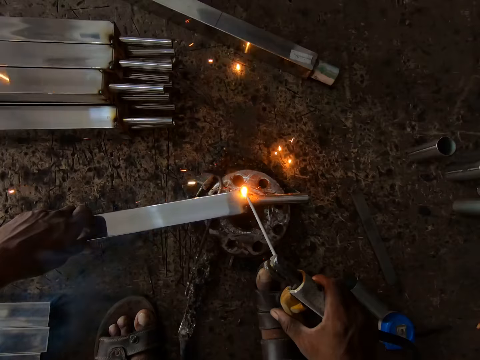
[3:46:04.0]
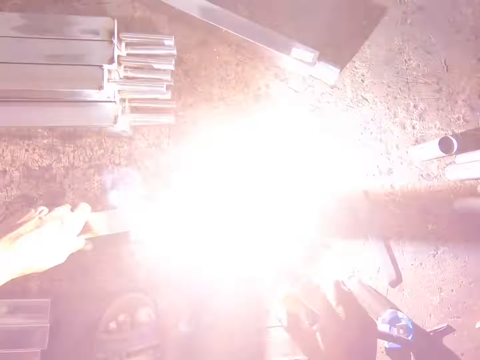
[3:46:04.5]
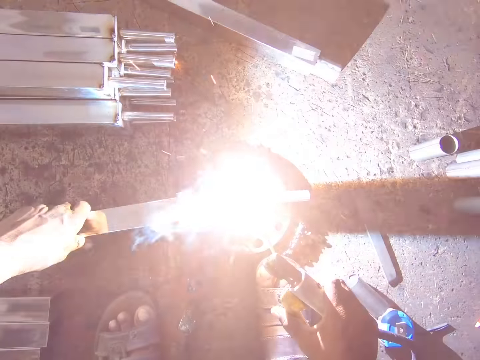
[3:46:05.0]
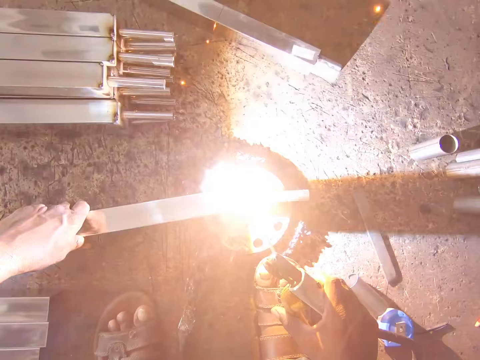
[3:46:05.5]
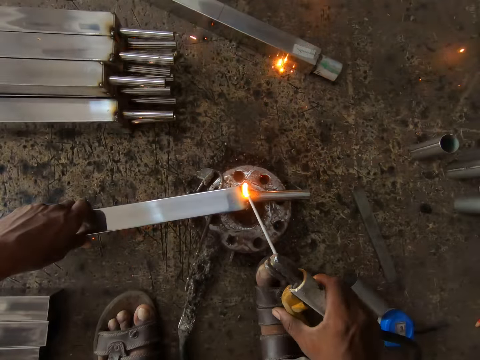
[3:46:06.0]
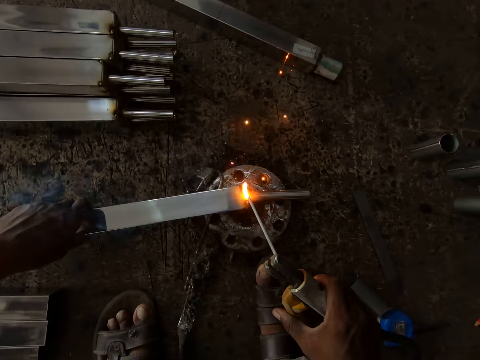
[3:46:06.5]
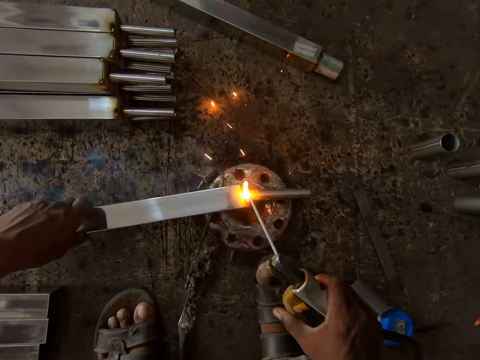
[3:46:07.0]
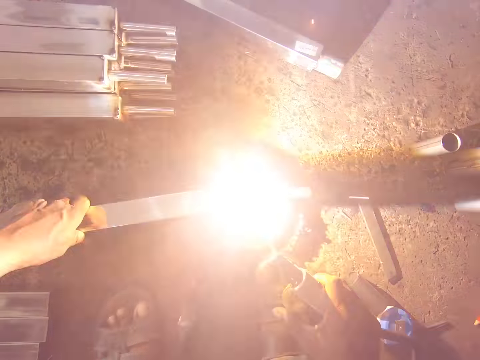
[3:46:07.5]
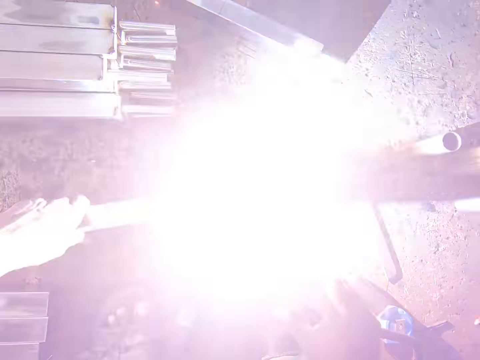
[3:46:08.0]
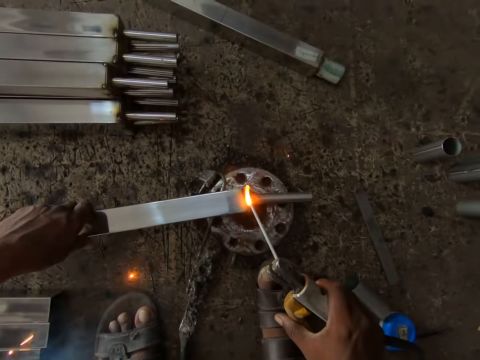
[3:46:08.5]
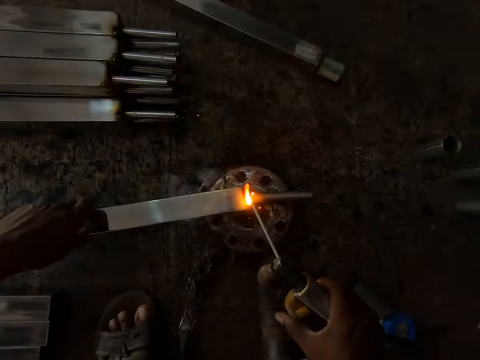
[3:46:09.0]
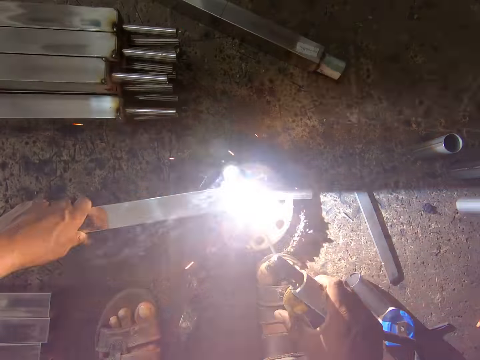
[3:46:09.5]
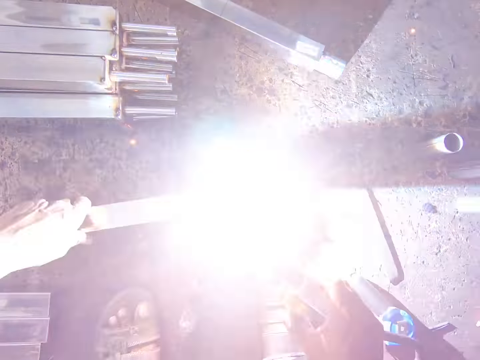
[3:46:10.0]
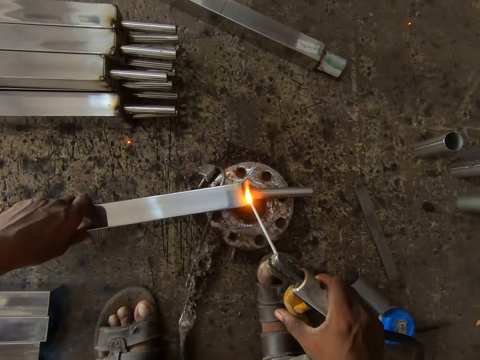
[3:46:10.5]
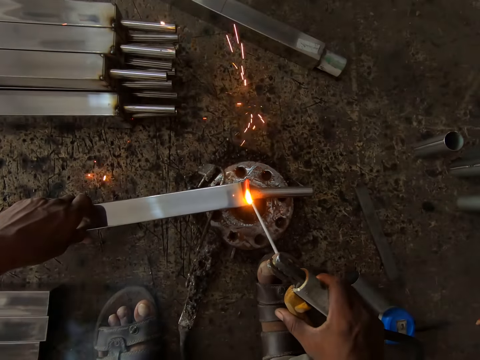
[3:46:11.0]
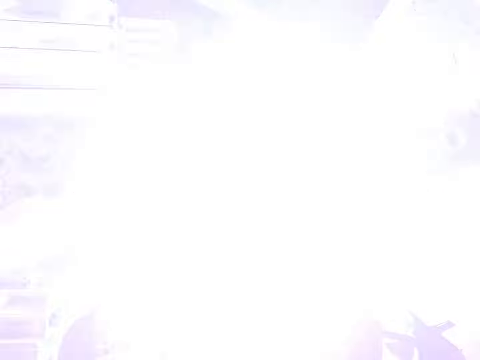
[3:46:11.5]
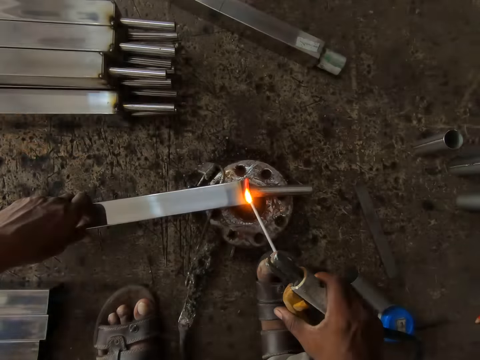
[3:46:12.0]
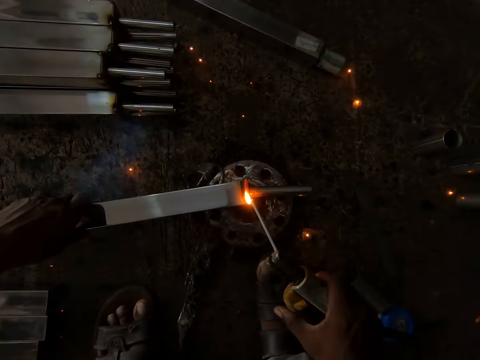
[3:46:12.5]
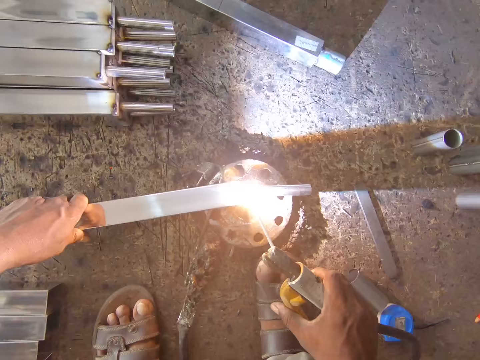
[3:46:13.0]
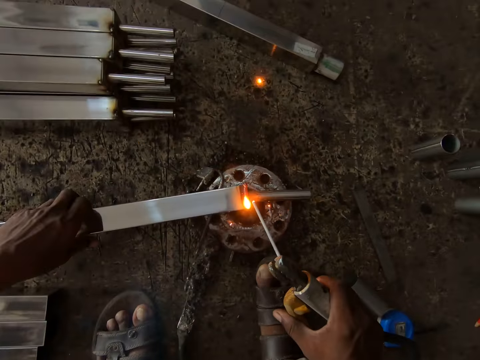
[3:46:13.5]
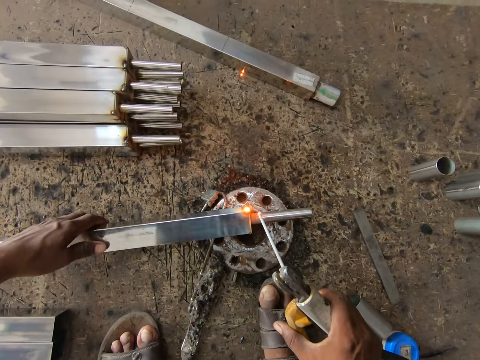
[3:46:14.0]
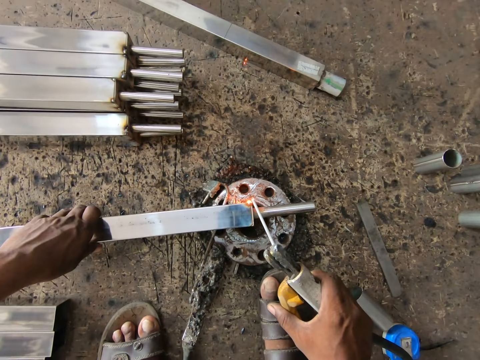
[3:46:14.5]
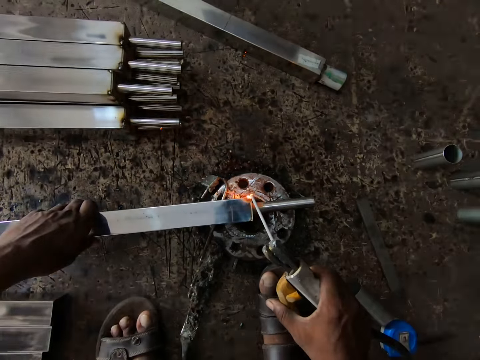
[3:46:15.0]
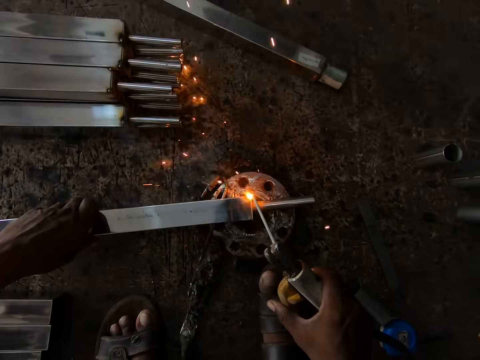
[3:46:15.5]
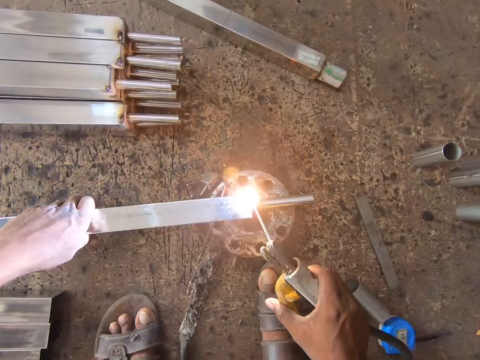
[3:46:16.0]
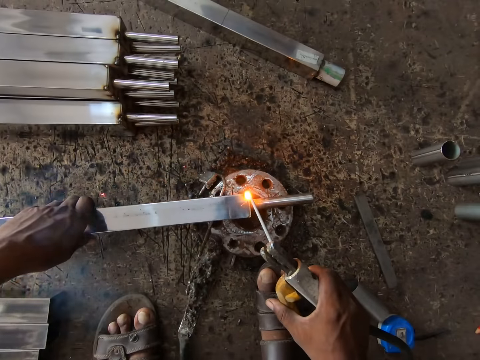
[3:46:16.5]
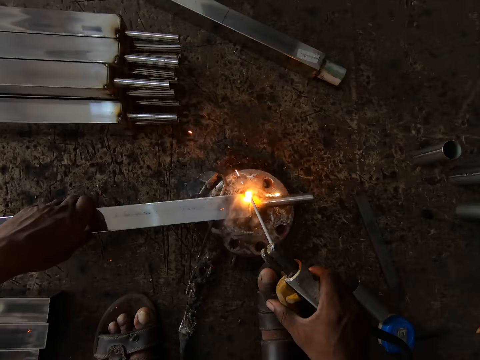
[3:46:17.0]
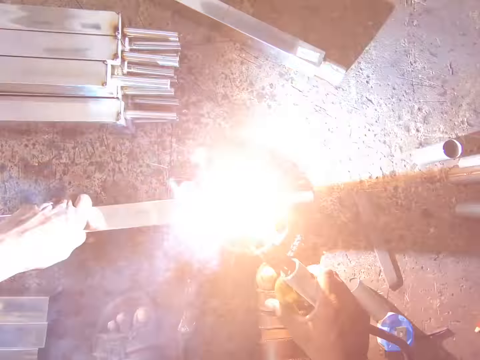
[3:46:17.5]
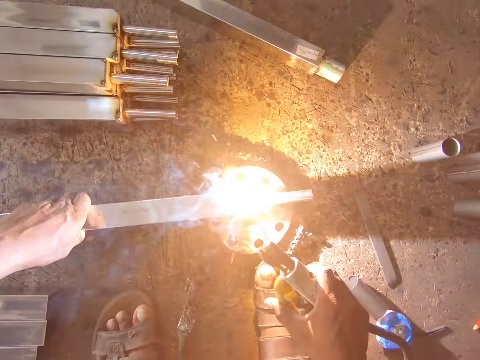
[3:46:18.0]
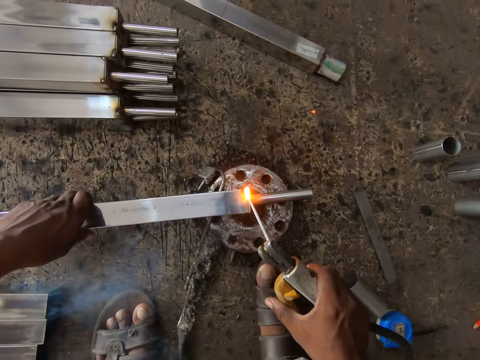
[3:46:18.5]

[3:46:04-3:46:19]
The camera wearer flips metal with the left hand. They weld the metal.

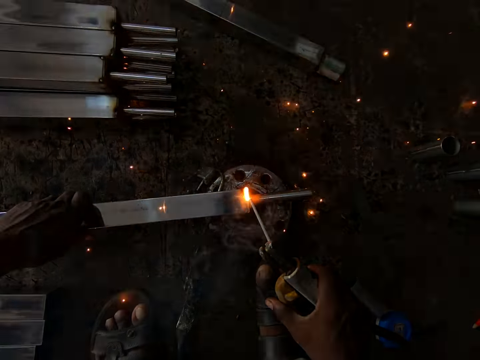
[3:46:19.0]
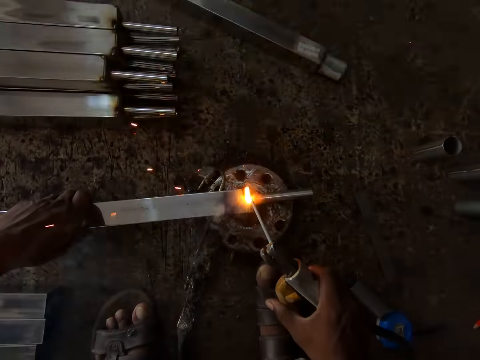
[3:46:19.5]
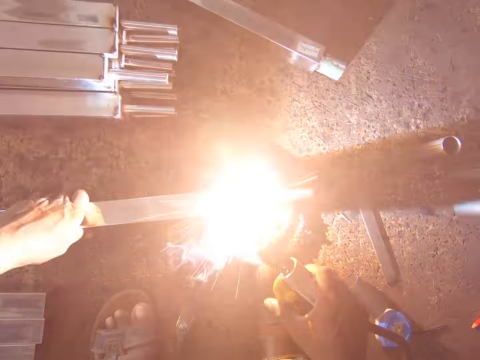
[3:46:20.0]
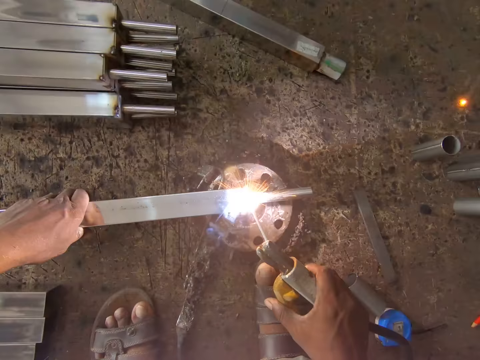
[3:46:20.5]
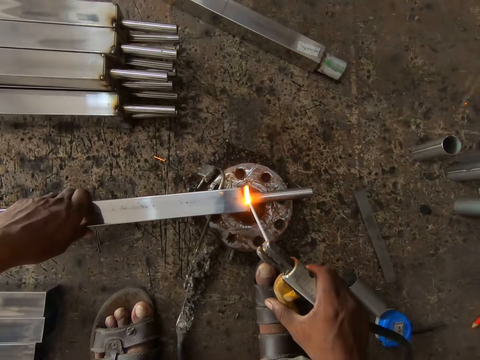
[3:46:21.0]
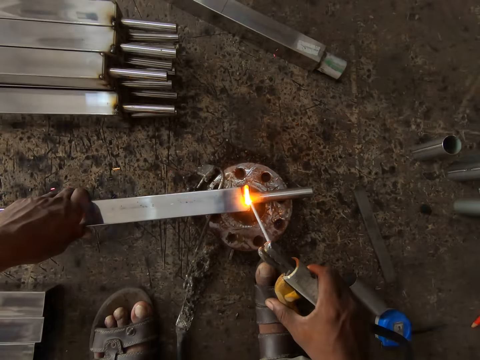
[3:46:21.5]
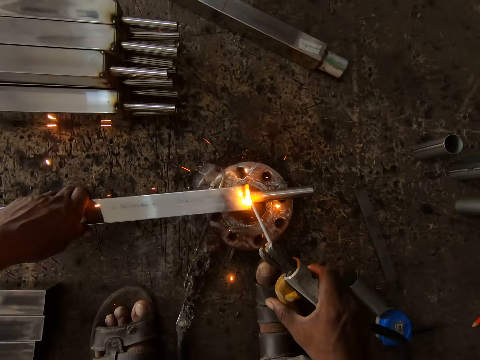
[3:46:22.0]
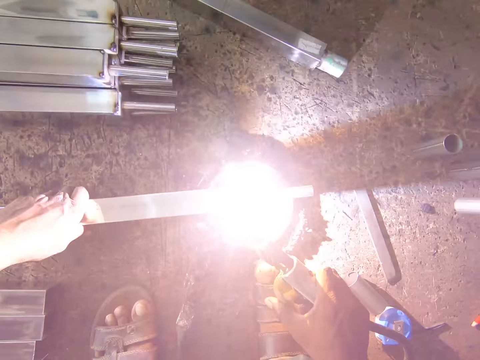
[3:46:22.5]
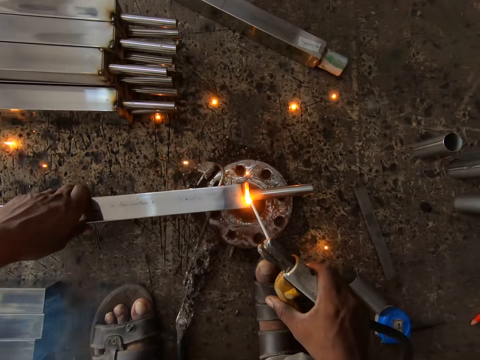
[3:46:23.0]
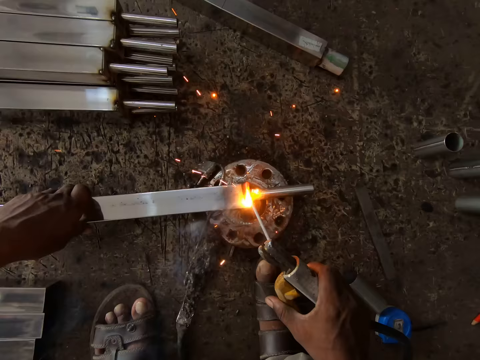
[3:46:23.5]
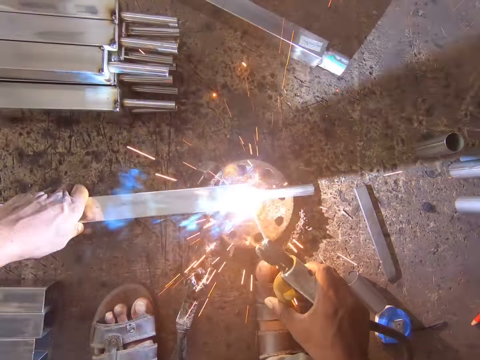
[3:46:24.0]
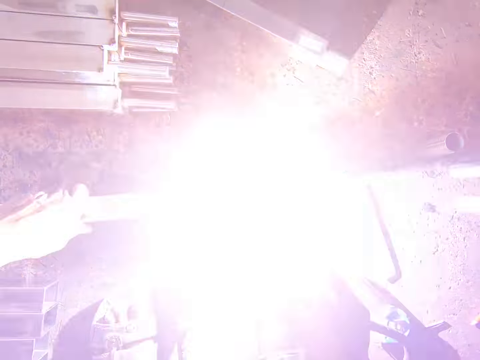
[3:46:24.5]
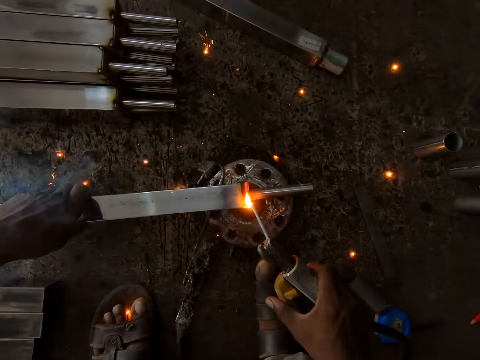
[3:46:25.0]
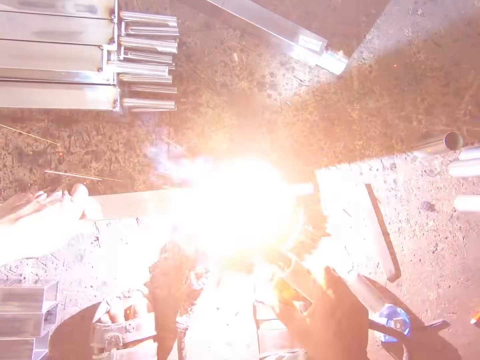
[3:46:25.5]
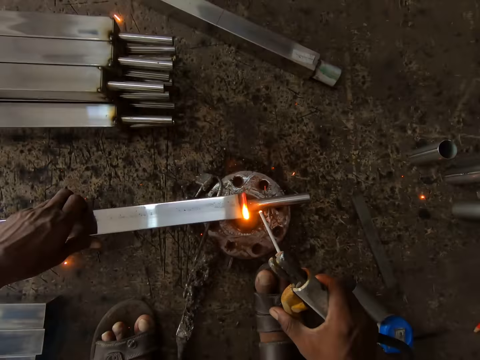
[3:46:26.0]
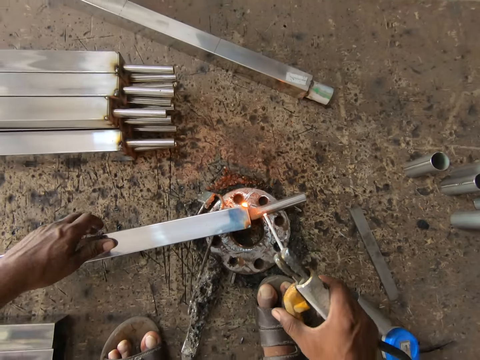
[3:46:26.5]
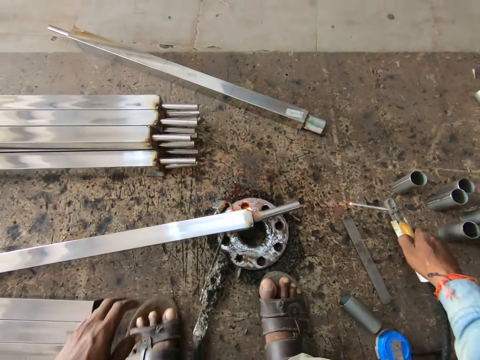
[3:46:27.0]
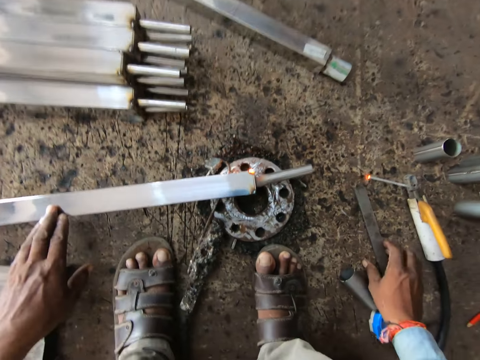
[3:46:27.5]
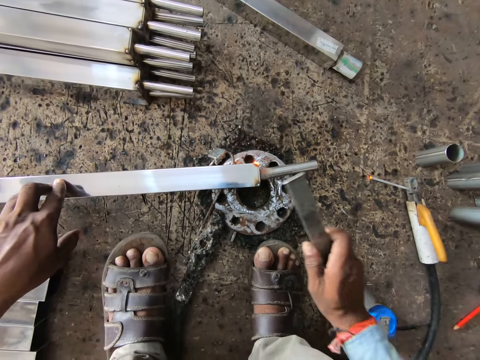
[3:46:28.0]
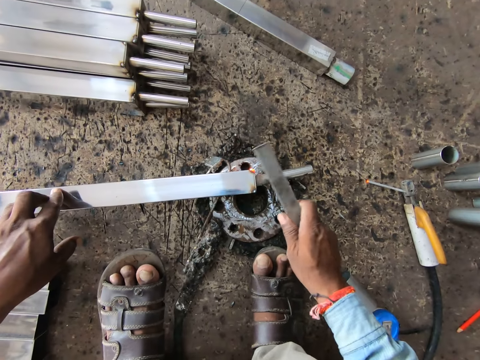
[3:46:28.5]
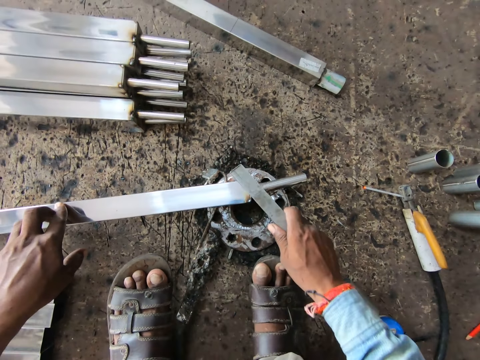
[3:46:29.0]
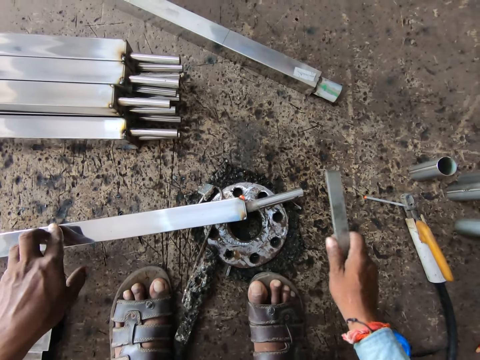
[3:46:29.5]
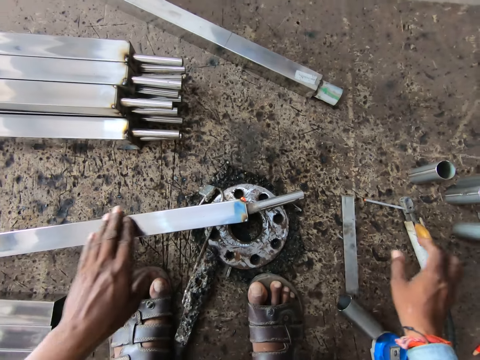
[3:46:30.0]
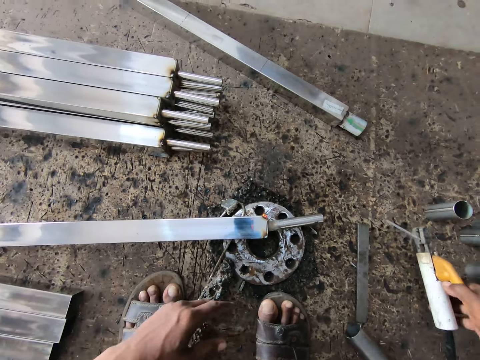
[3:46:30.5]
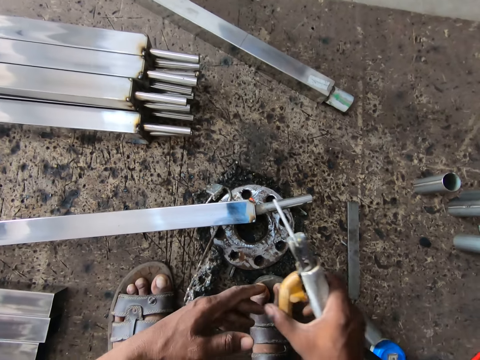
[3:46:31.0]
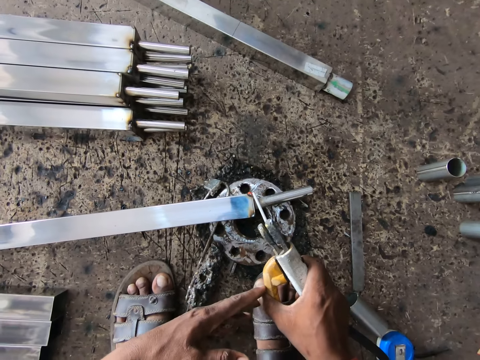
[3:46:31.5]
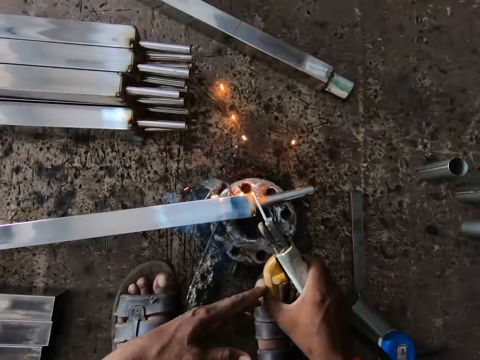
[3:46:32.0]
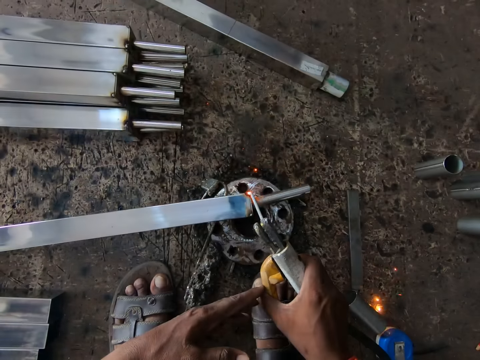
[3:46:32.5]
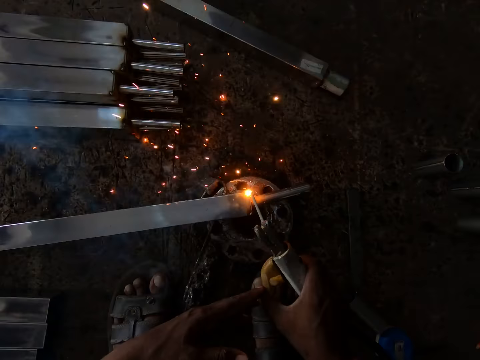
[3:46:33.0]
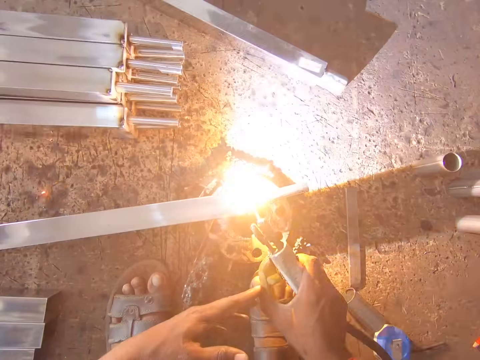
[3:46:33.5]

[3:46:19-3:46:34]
The camera wearer flips metal with his left hand. He drops the welding torch on the floor with his right hand. He picks up the iron on the floor with his right hand, hits the iron rod with the iron in his right hand and drops the iron on the floor with his right hand. He wipes the metal with his left hand. He picks up the welding torch on the floor with his right hand and welds the iron rod with the welding torch in his right hand.
